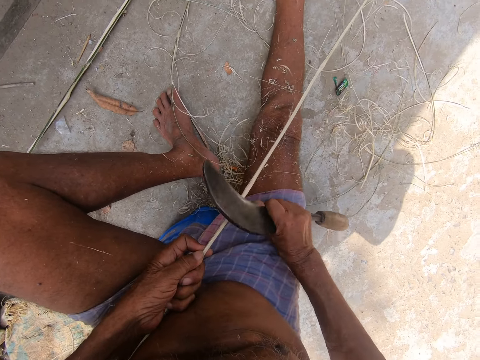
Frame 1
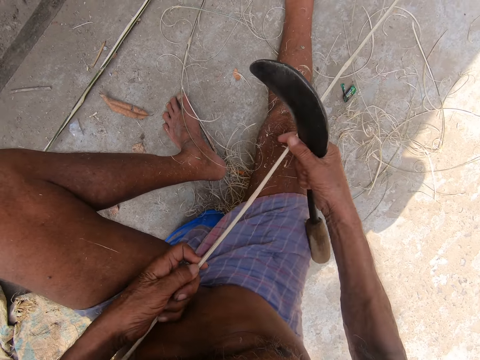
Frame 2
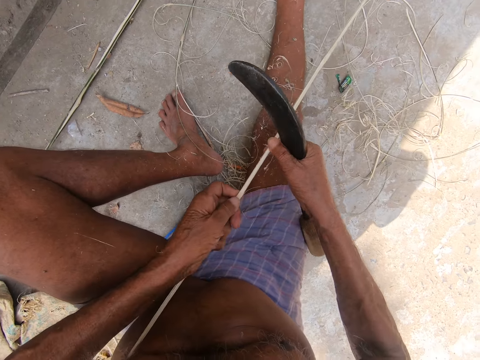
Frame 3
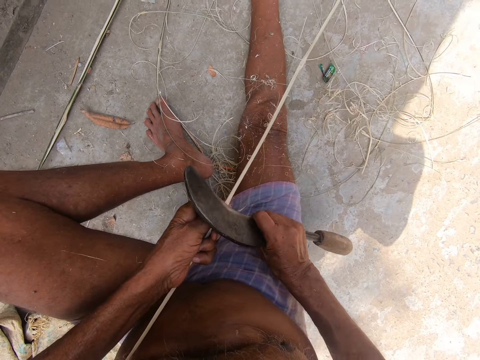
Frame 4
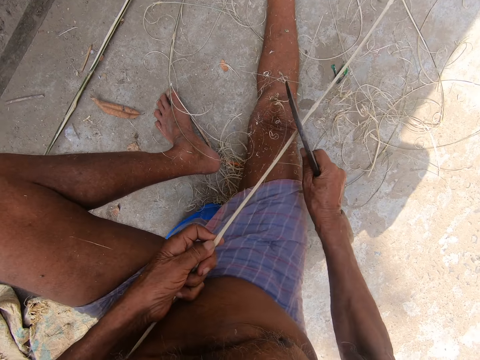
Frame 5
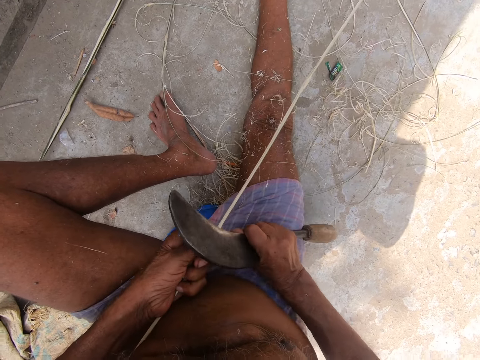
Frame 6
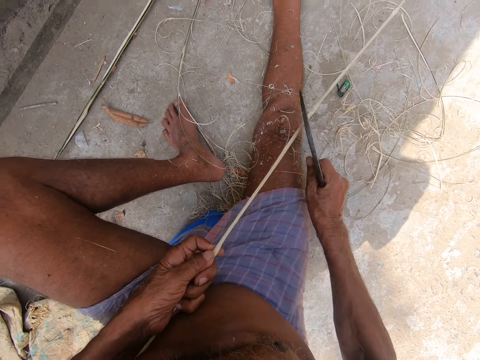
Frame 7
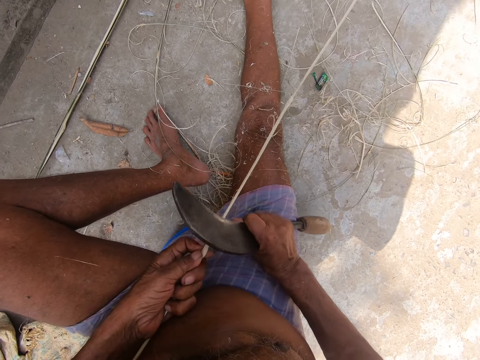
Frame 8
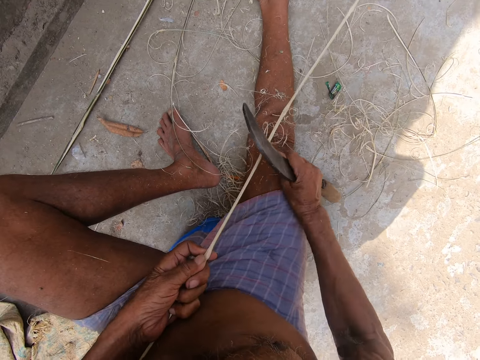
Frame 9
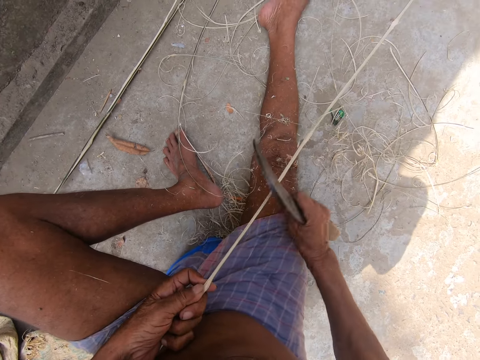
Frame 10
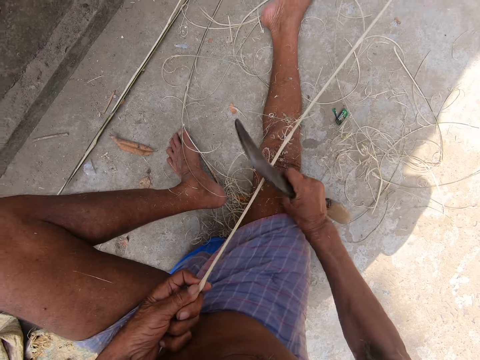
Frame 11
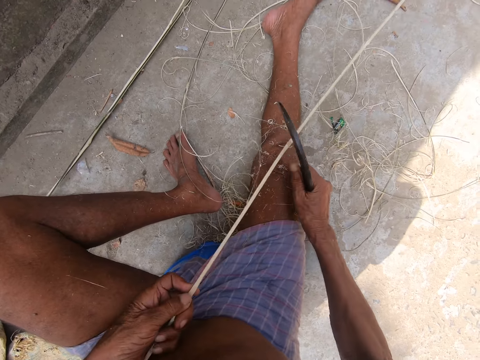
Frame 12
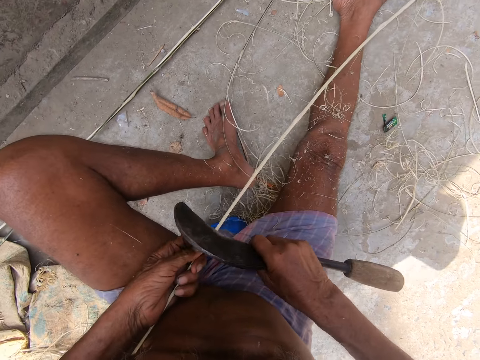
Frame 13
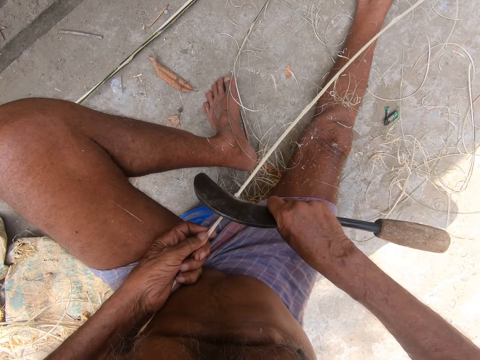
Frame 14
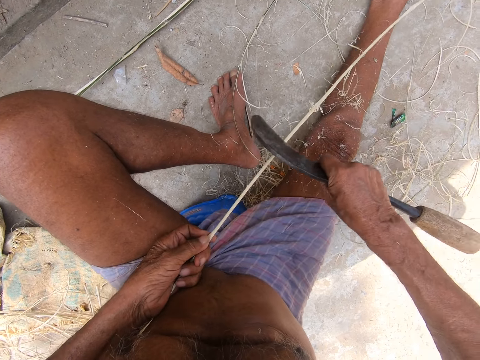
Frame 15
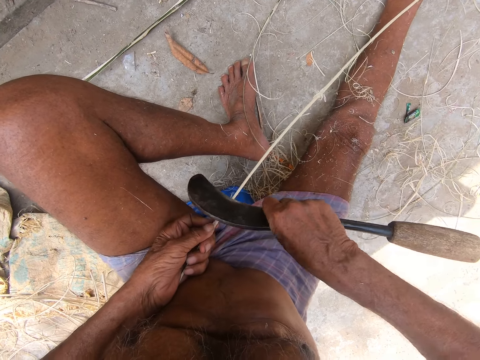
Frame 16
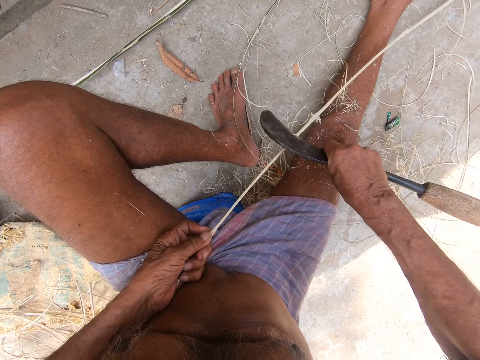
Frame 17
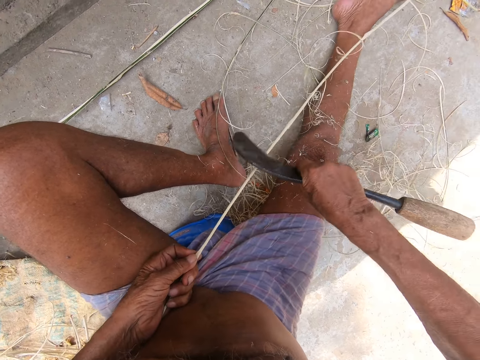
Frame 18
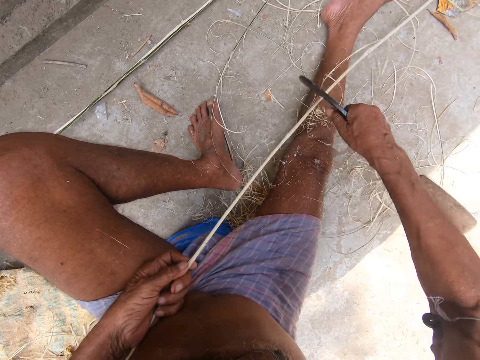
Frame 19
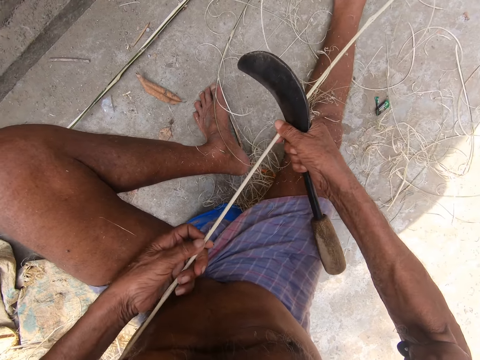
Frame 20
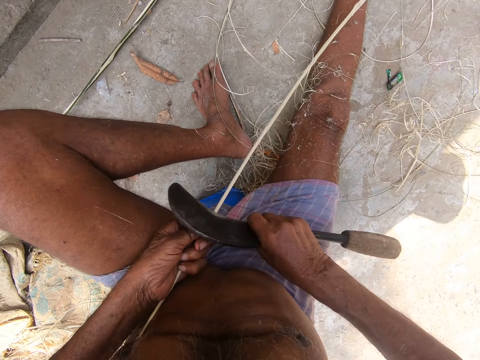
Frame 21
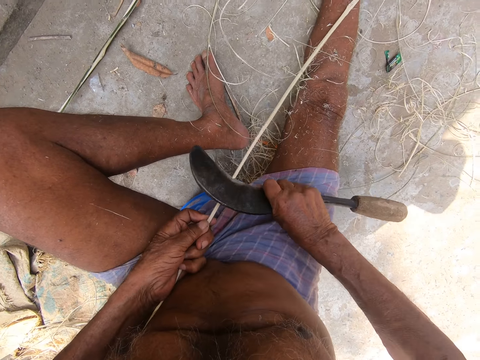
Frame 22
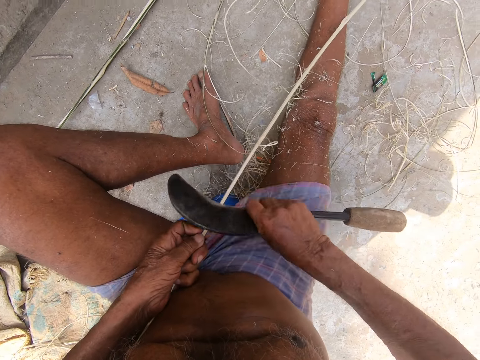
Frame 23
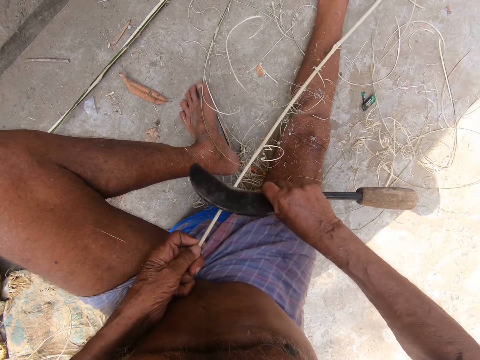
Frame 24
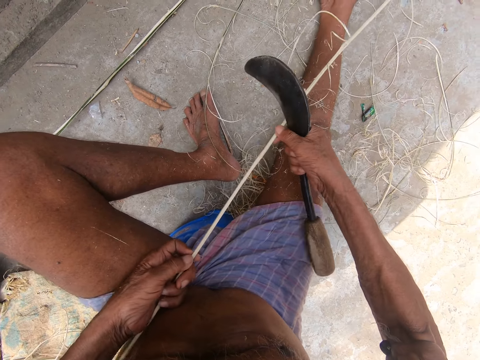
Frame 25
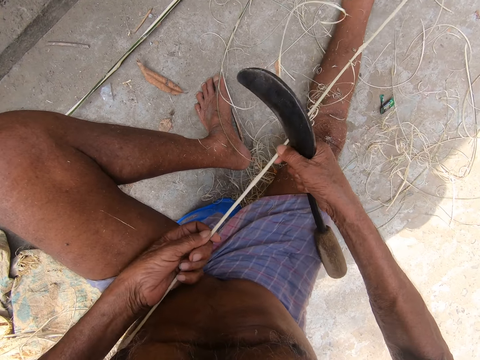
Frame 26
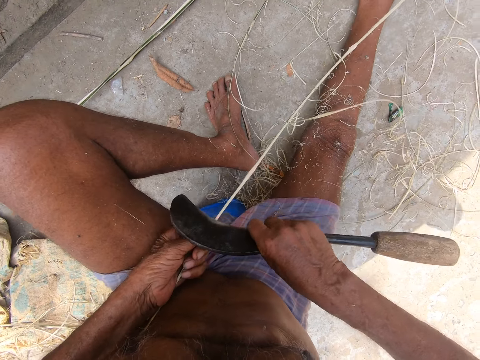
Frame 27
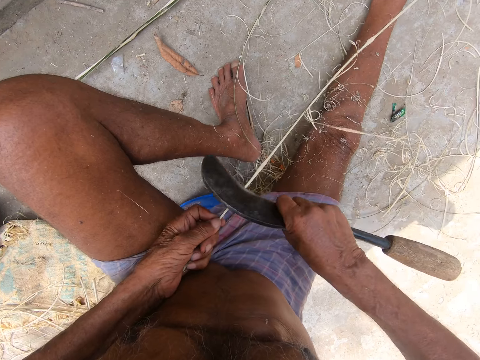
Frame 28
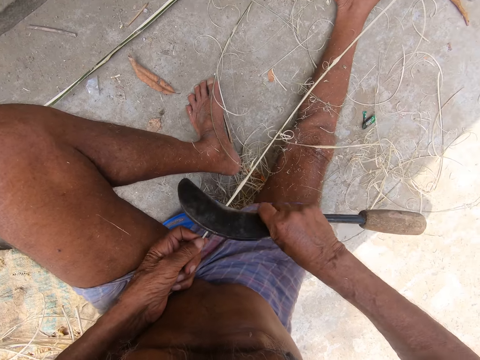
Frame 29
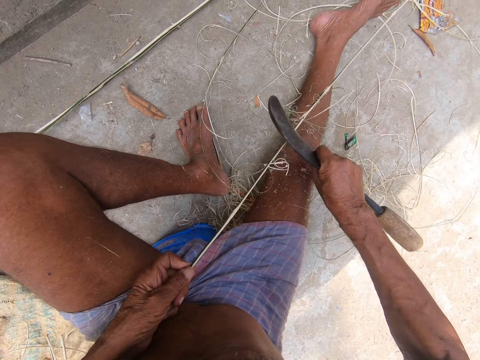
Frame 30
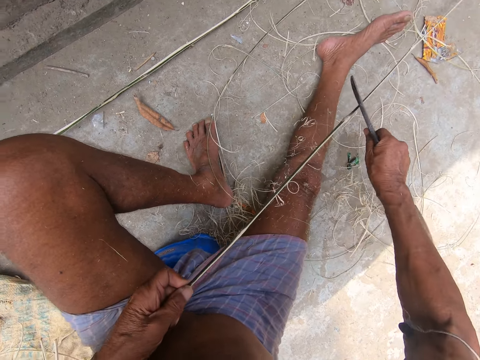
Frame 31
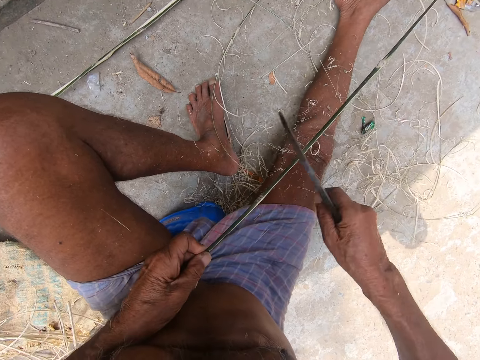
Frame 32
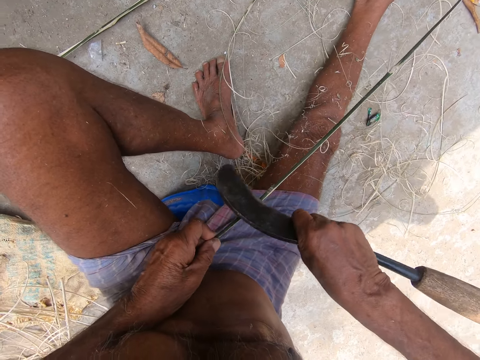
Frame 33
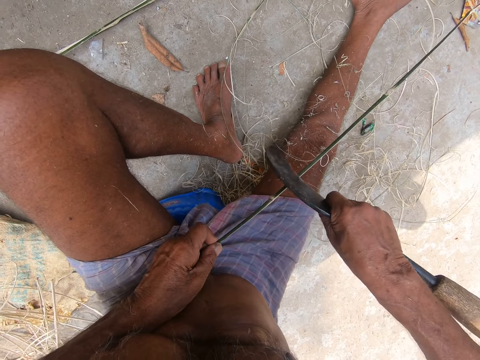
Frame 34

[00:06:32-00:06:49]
The camera wearer peels bark from twigs with a sickle. They adjust a twig. They peel bark from twigs with the sickle. They adjust the twig. They peel bark from twigs with the sickle.

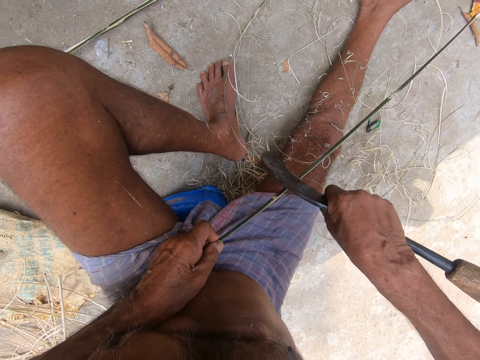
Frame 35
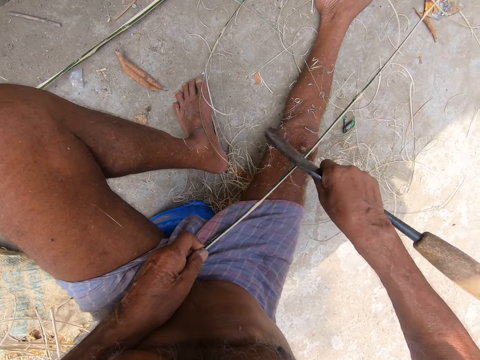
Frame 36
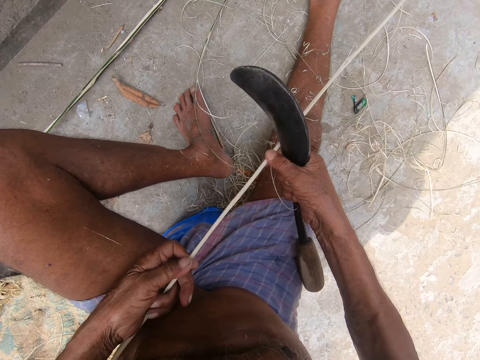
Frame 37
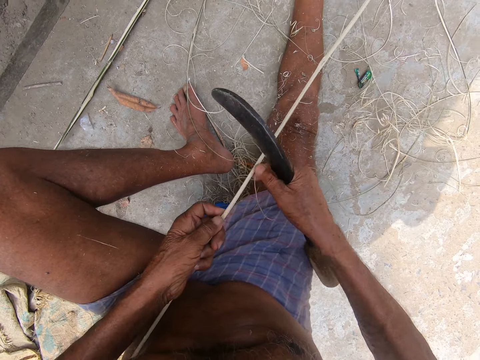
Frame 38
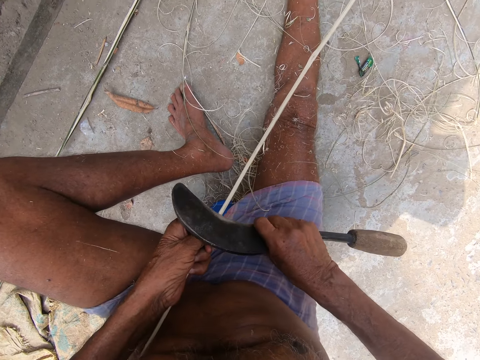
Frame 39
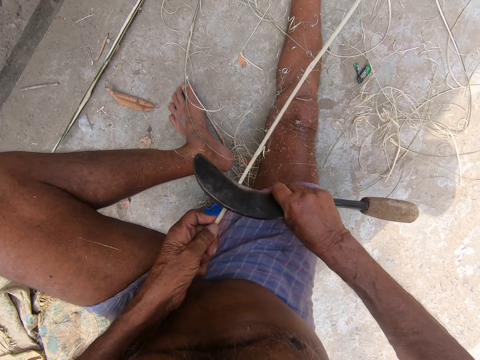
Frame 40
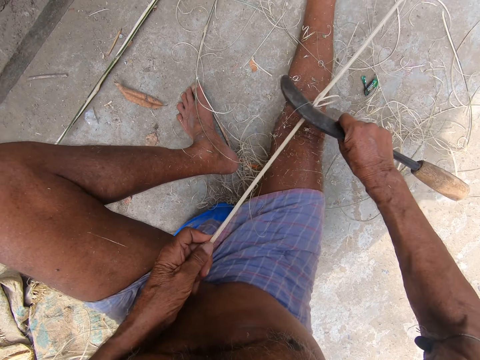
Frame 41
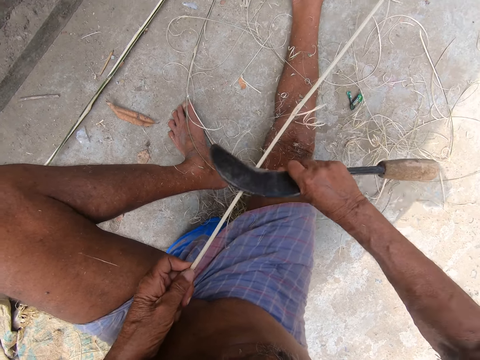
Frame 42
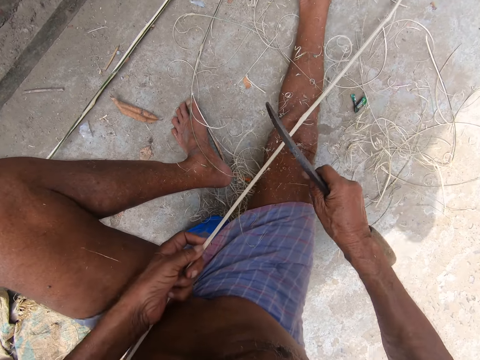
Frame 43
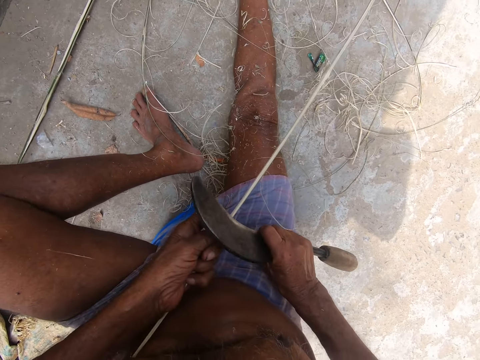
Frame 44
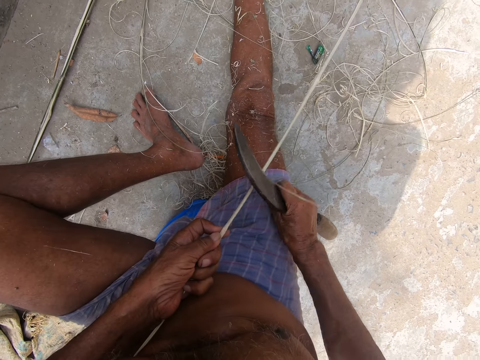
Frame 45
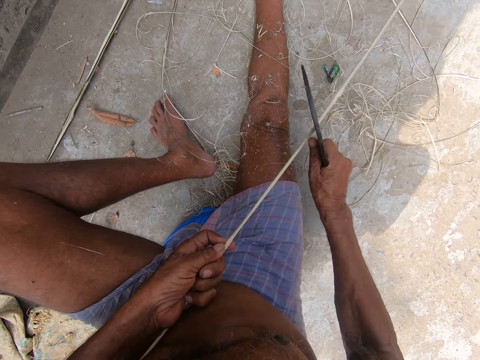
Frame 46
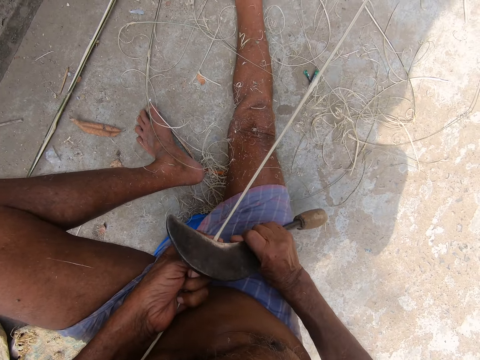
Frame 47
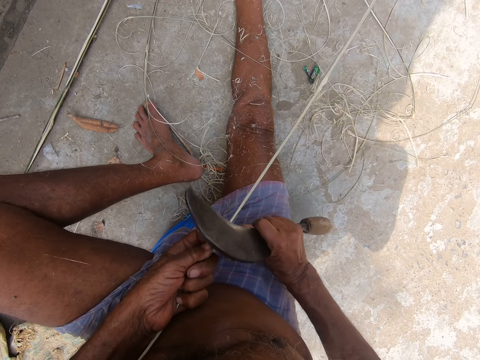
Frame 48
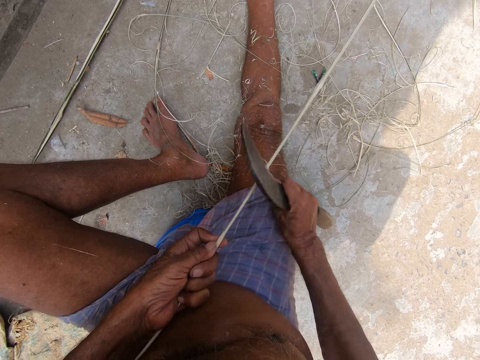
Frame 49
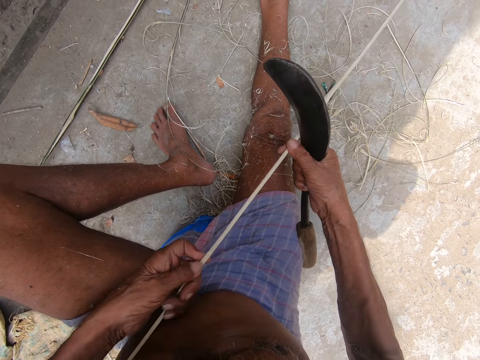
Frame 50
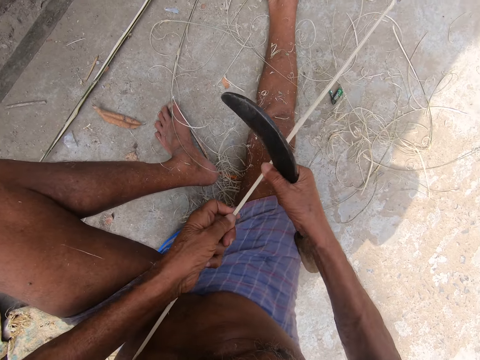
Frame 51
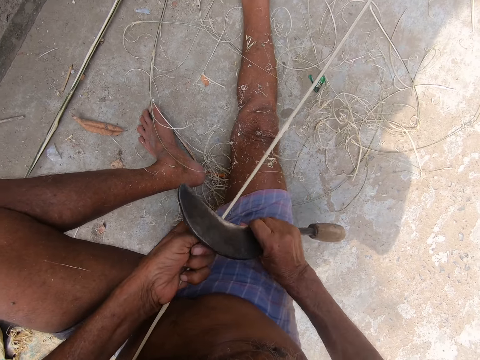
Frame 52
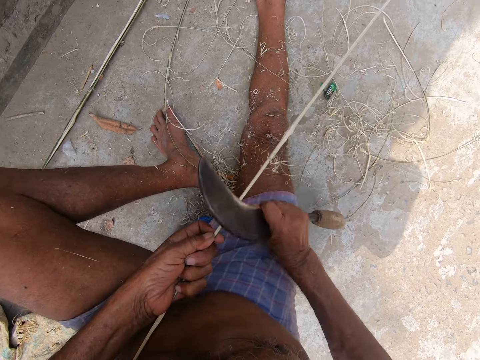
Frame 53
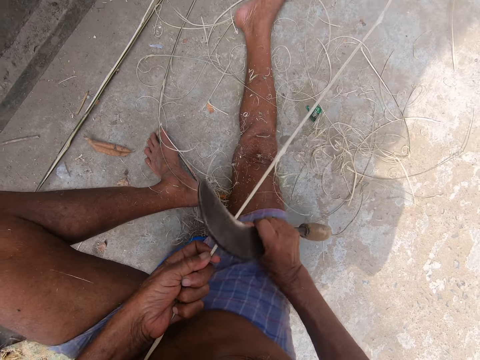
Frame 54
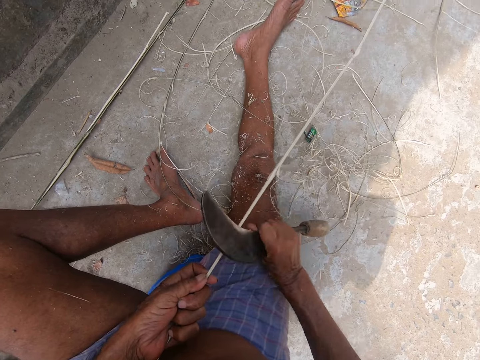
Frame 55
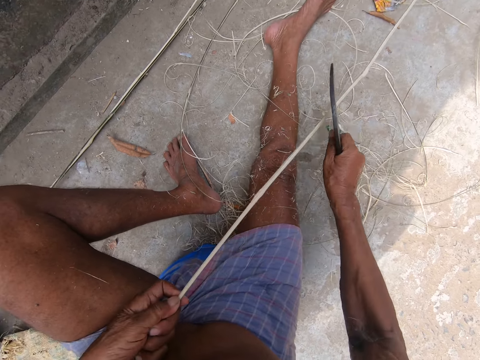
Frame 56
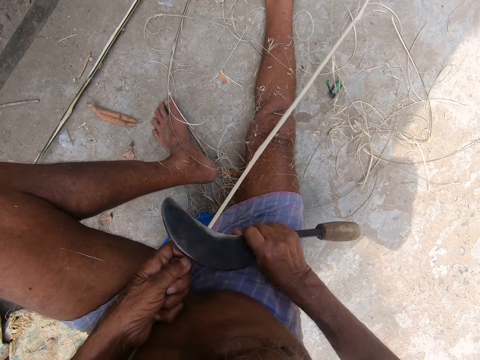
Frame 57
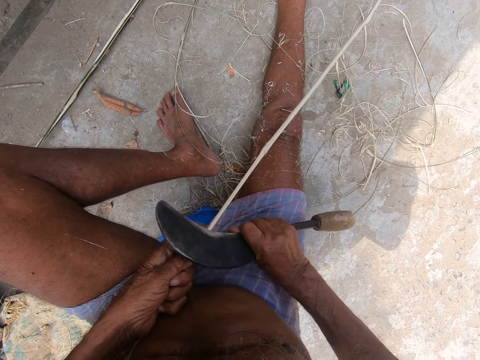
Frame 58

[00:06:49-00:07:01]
The camera wearer adjusts a twig. They peel bark from twigs with a sickle. They adjust the twig. They peel bark from twigs with the sickle.
